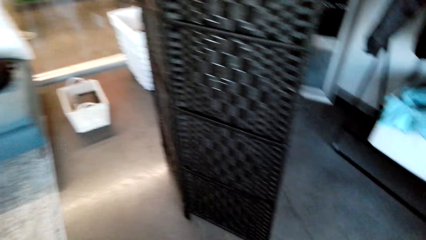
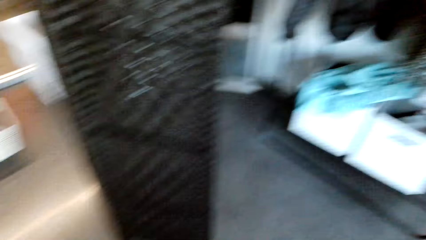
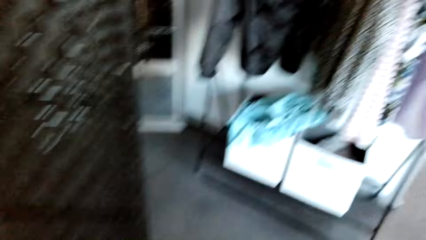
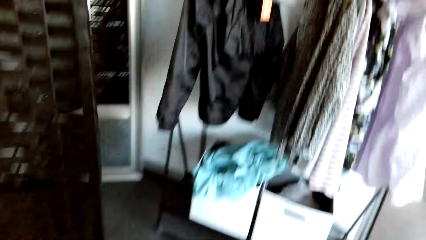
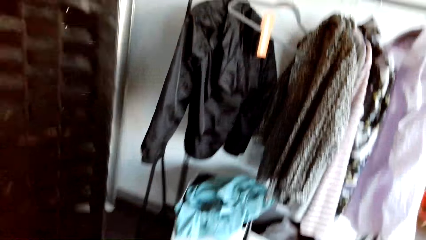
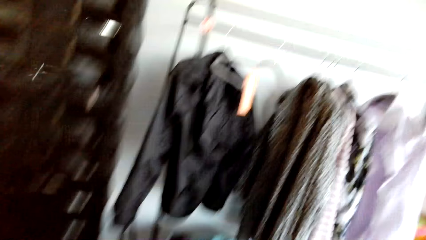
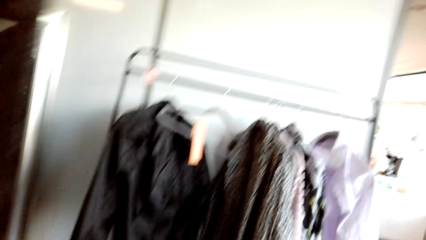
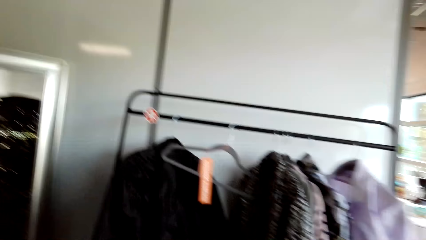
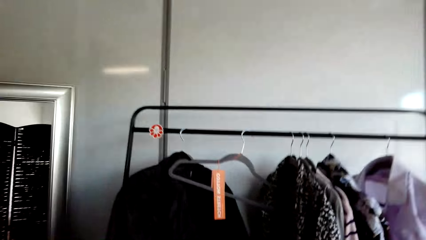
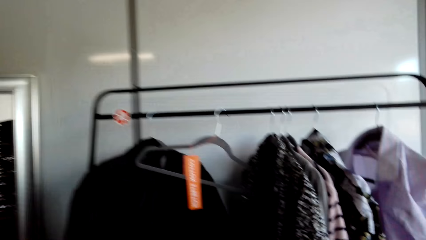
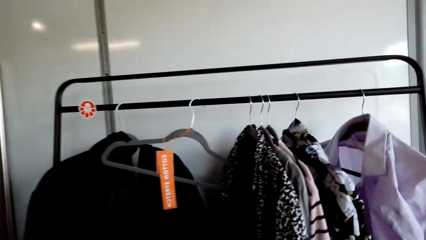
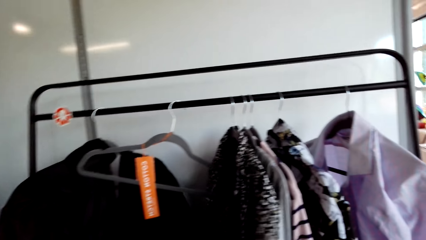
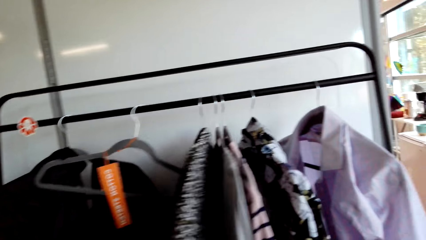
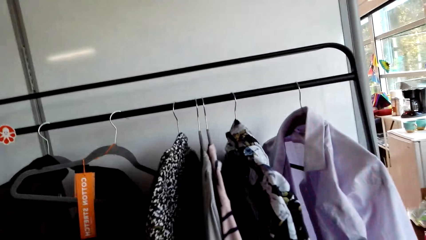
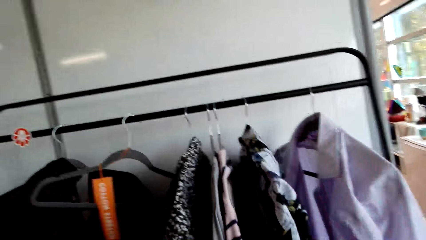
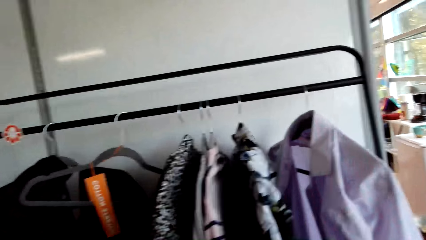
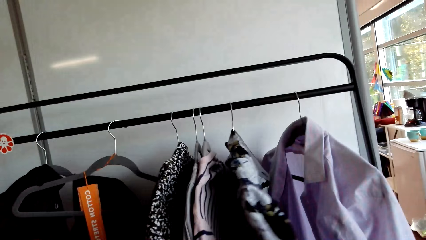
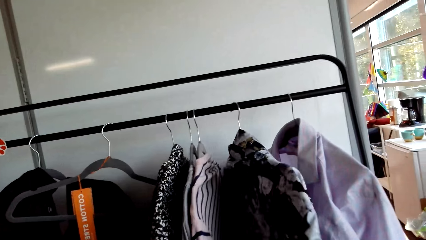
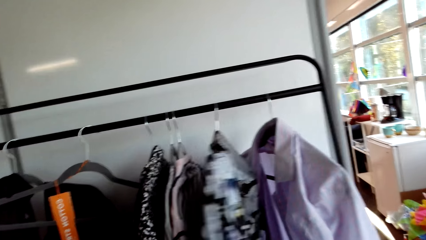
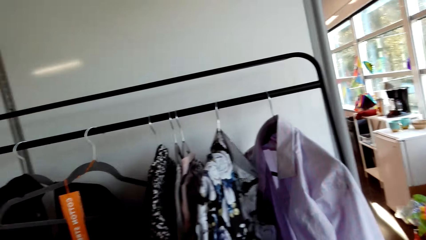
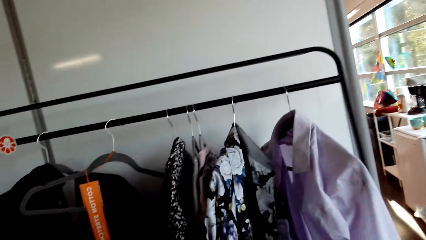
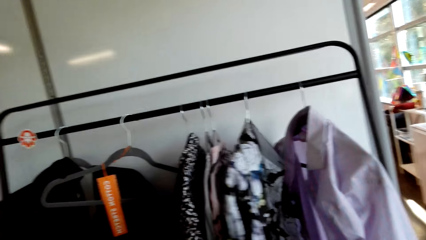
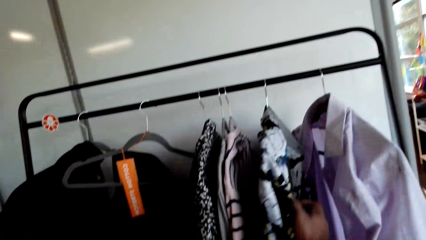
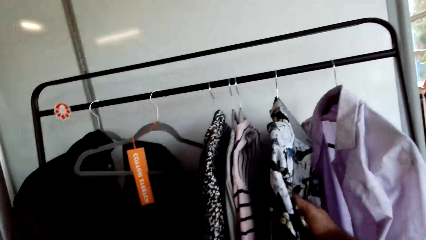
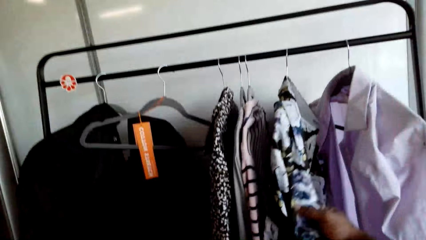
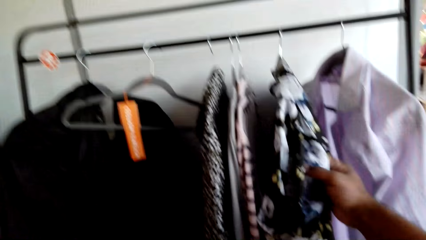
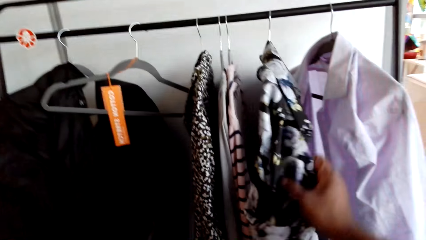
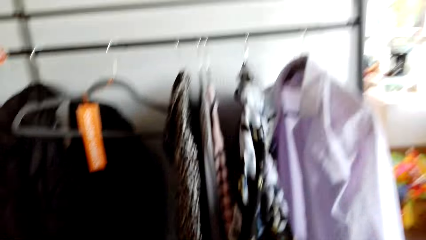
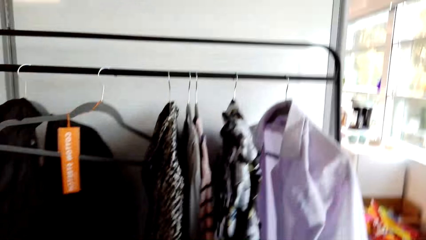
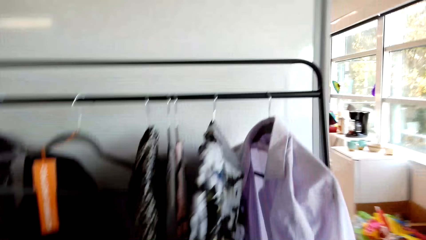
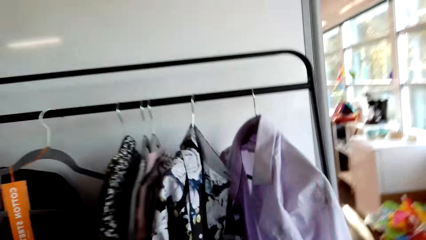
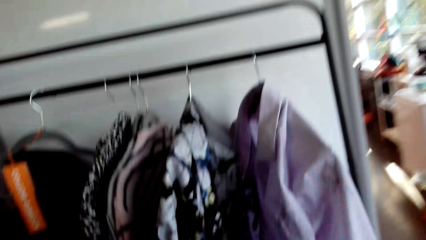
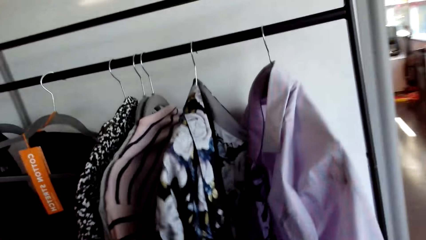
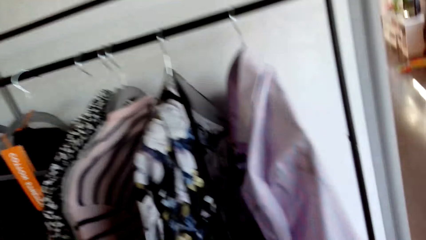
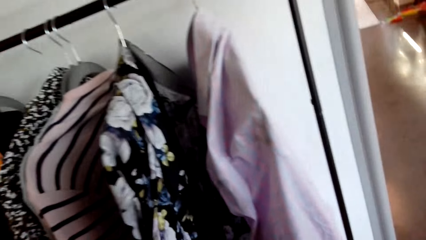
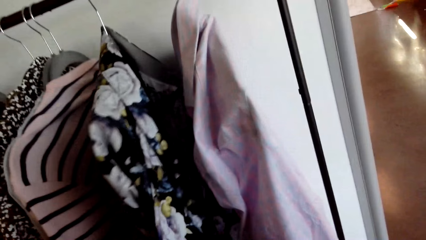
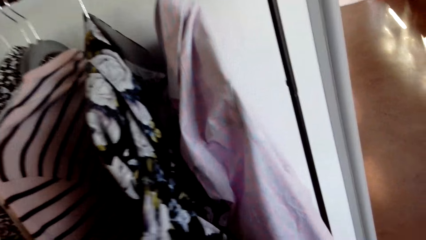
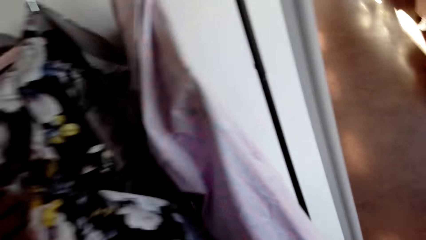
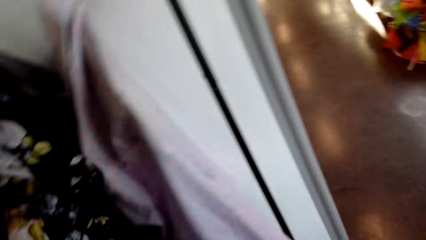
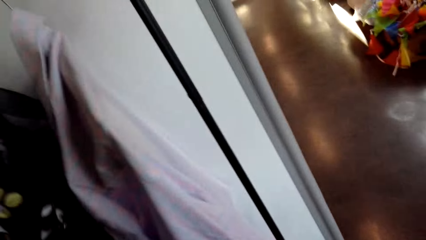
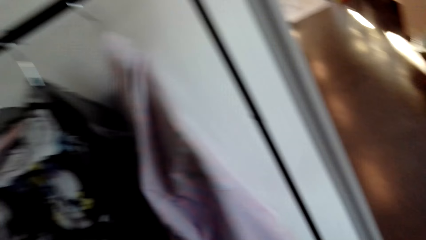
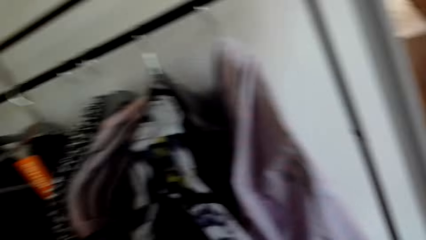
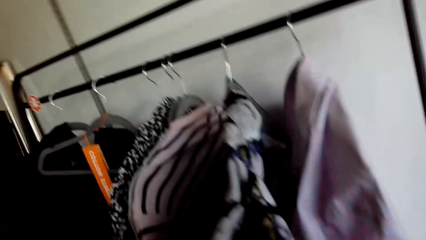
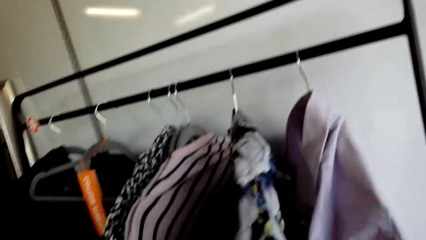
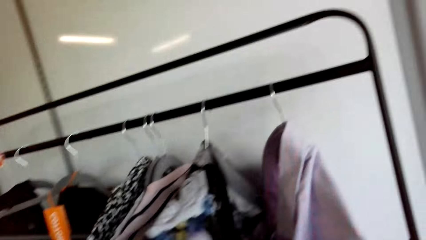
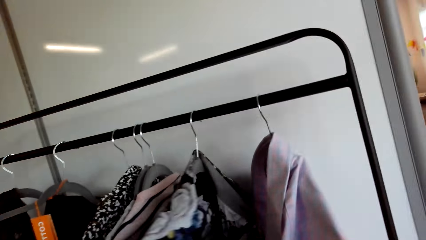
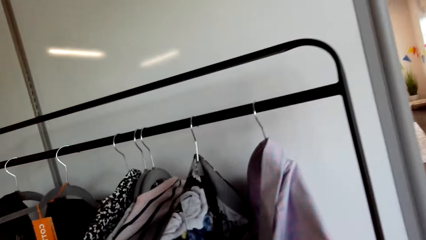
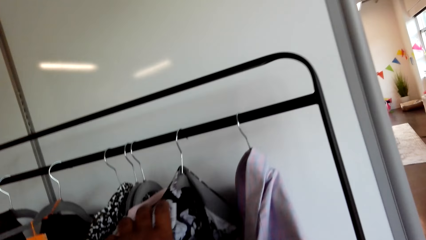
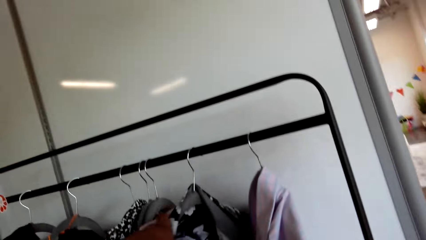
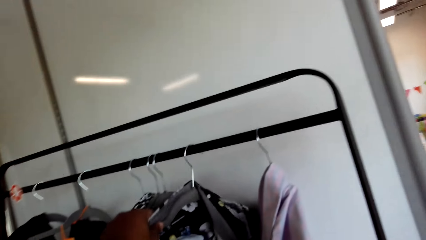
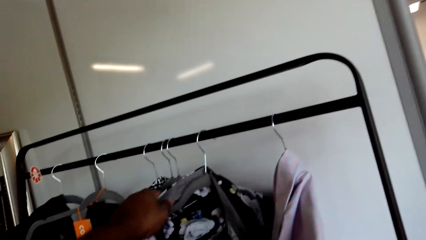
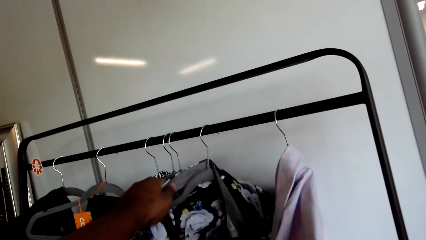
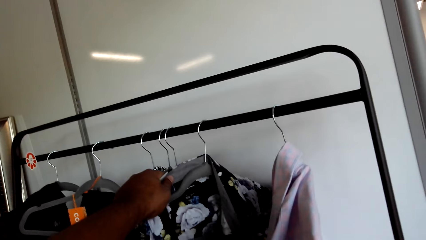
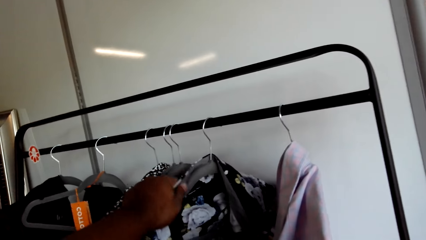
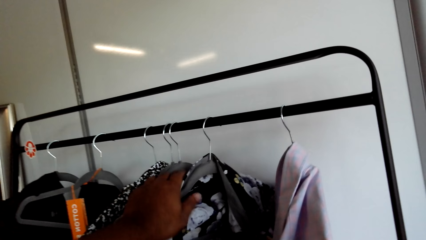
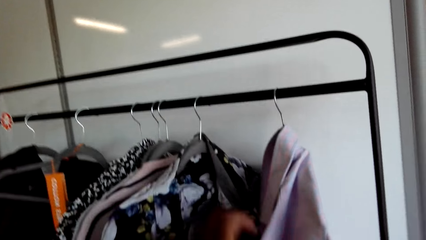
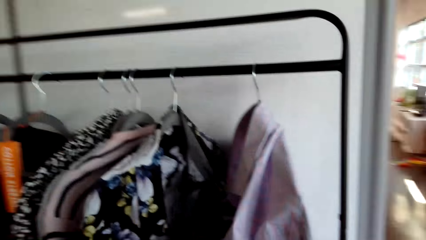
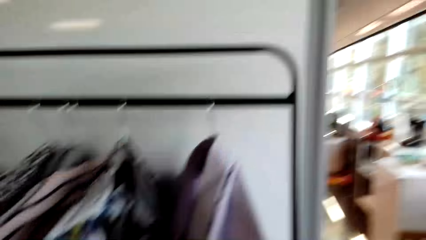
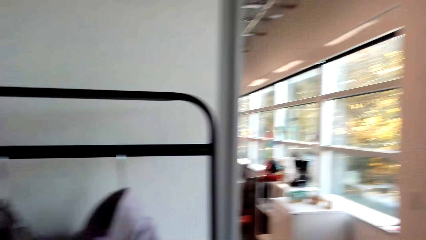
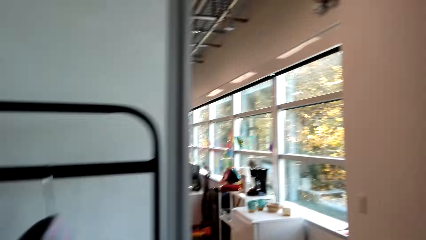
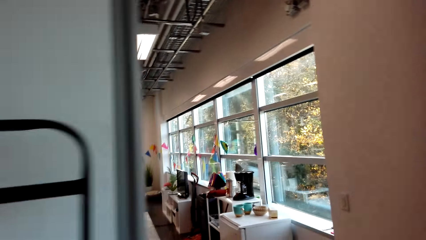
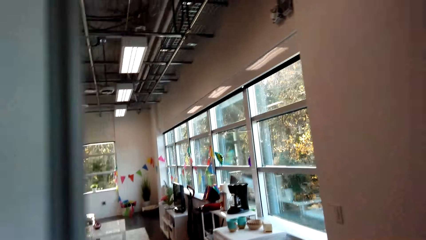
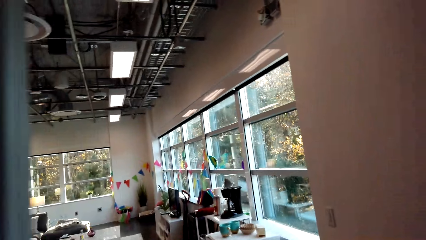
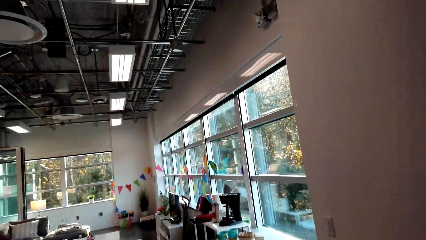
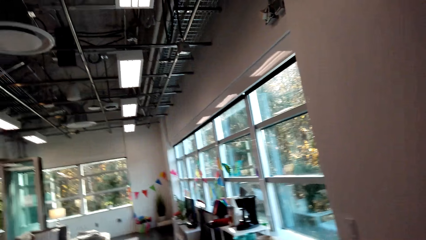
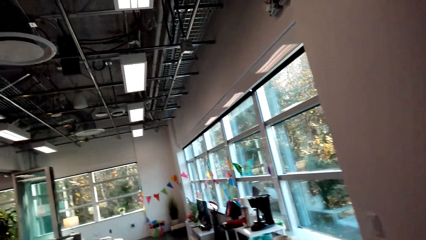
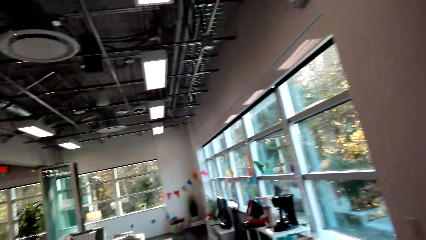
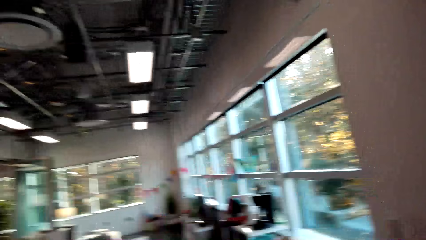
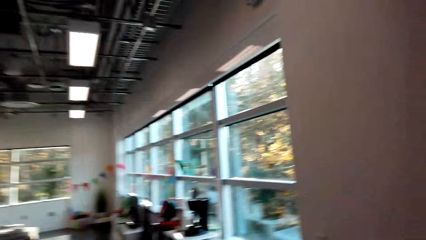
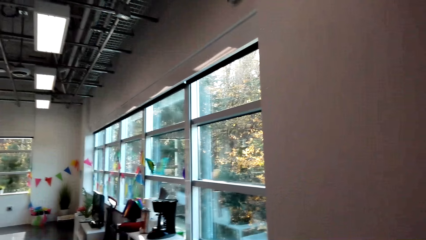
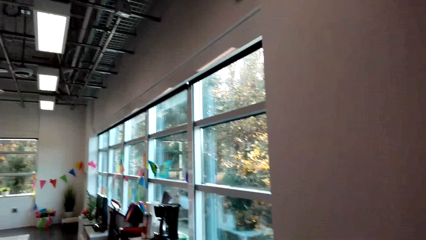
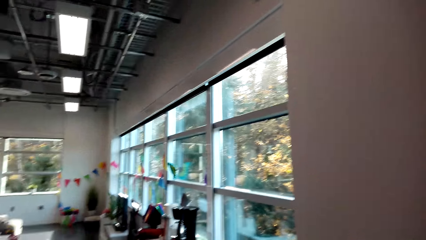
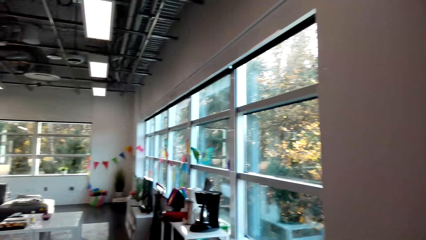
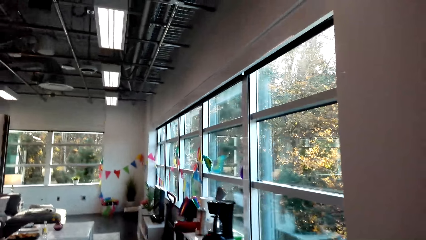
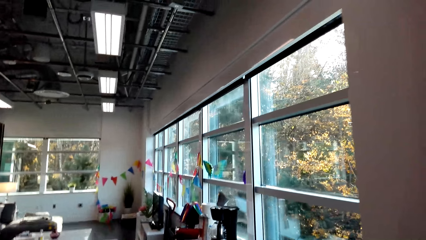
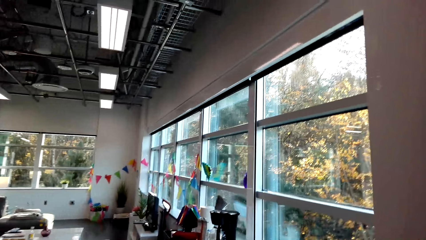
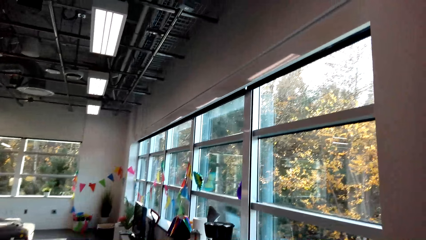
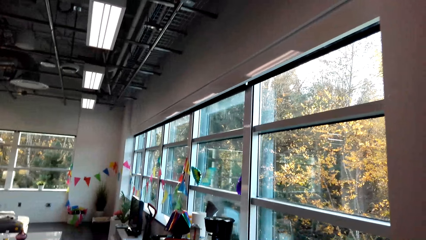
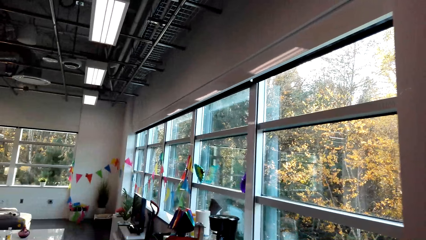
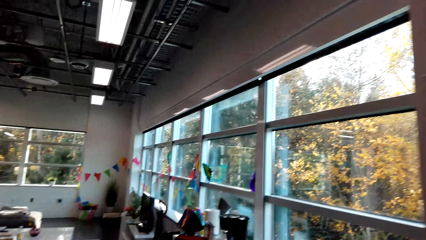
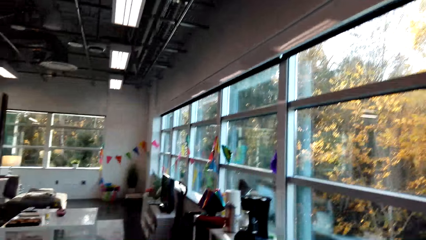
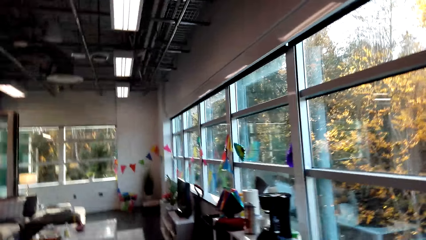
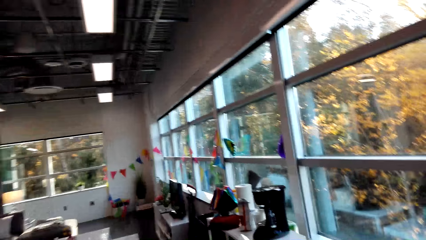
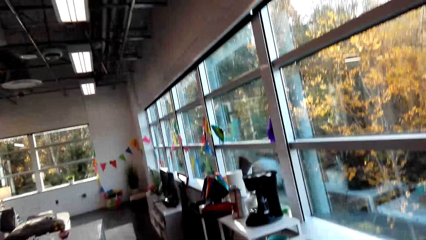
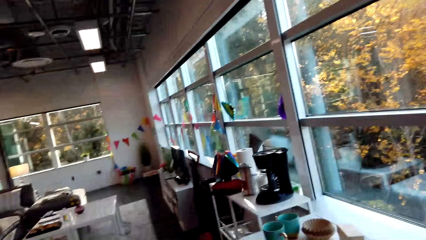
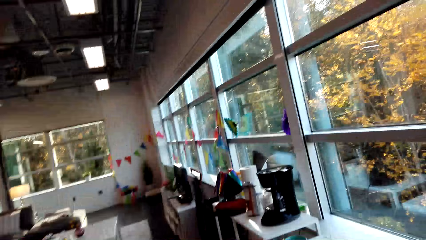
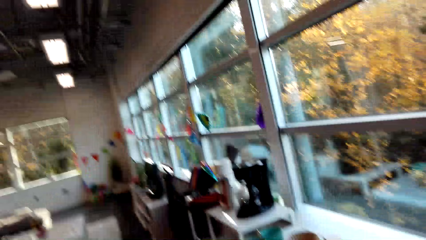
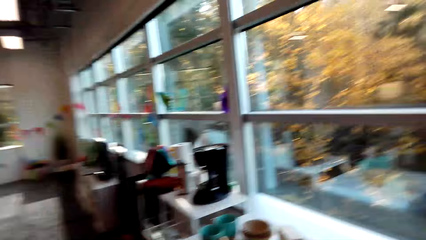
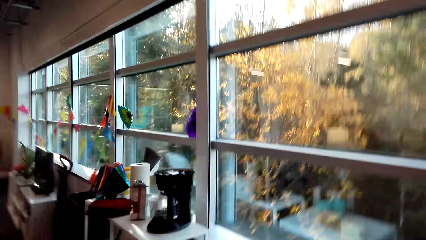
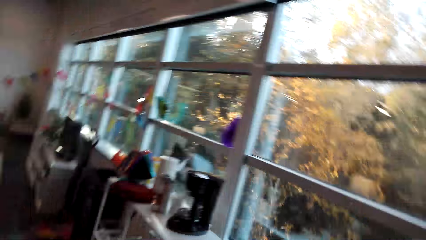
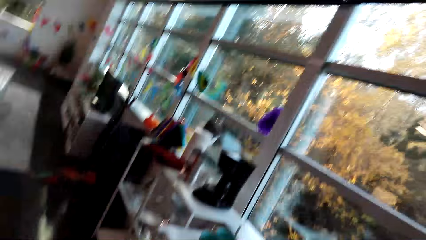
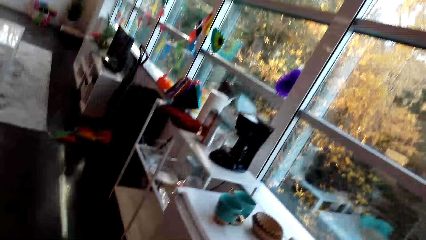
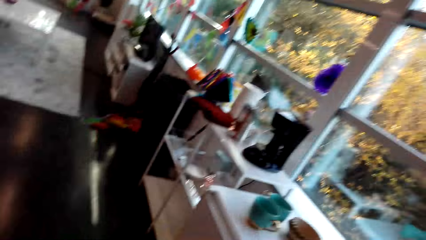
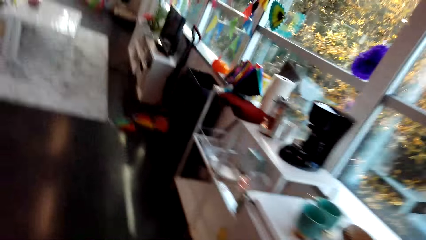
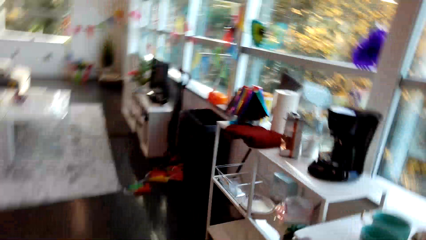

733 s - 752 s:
The camera wearer moves across the room to a clothes rack. They move the clothes on the hanger rail and touch a shirt on the rack. They walk out of the room.
